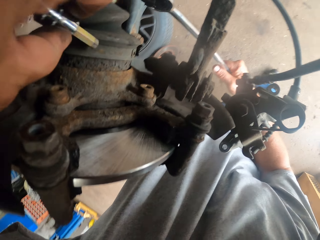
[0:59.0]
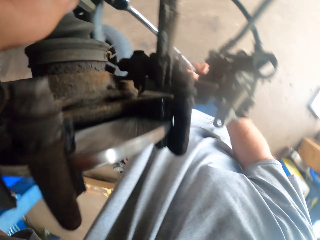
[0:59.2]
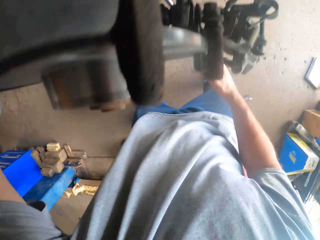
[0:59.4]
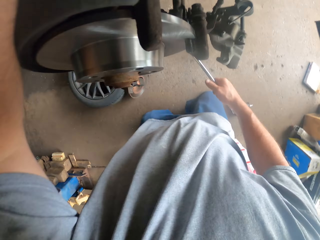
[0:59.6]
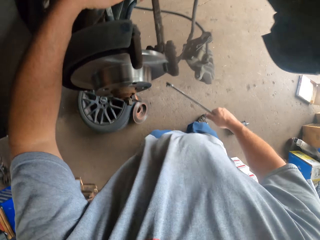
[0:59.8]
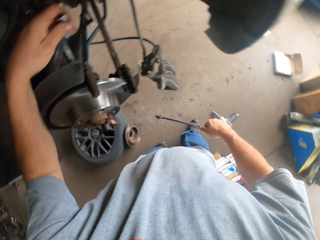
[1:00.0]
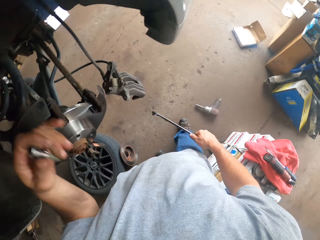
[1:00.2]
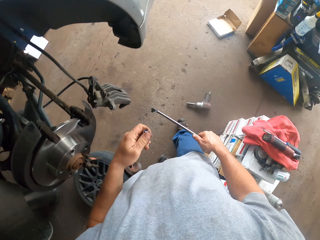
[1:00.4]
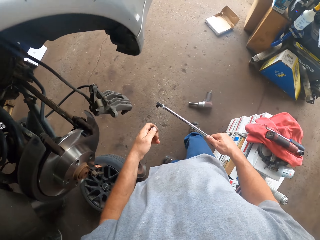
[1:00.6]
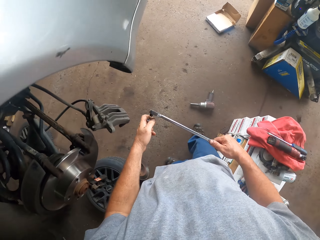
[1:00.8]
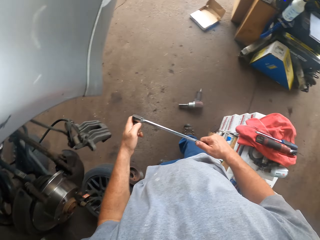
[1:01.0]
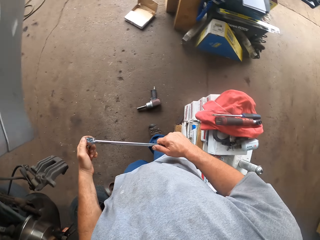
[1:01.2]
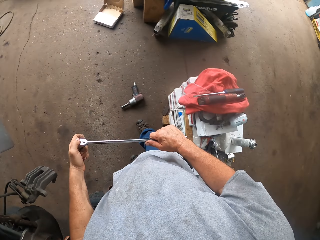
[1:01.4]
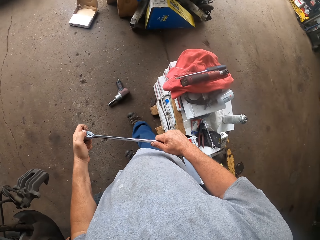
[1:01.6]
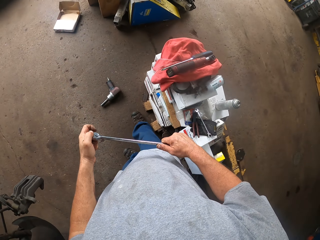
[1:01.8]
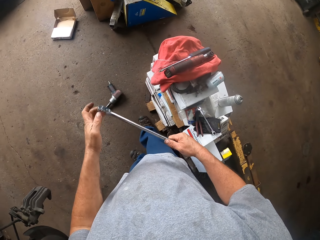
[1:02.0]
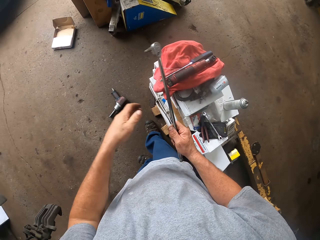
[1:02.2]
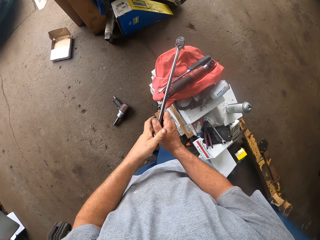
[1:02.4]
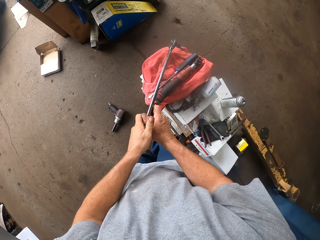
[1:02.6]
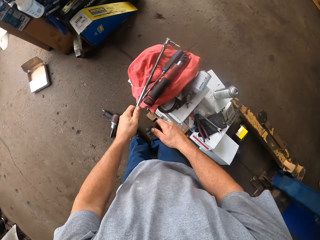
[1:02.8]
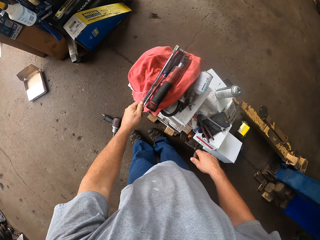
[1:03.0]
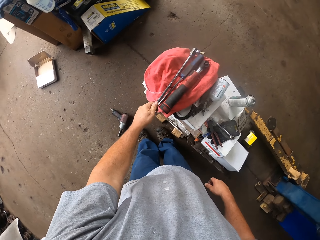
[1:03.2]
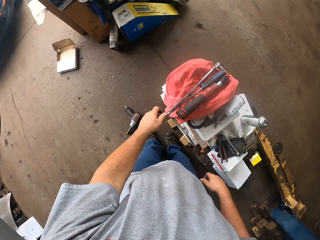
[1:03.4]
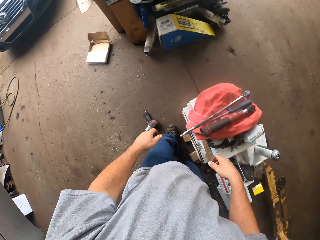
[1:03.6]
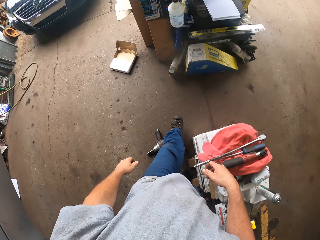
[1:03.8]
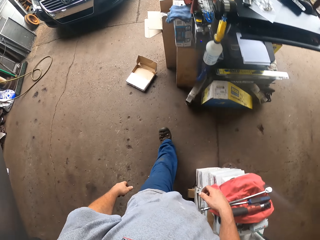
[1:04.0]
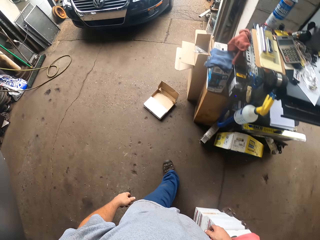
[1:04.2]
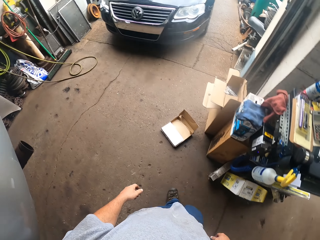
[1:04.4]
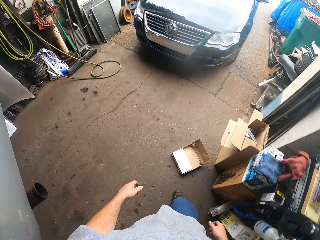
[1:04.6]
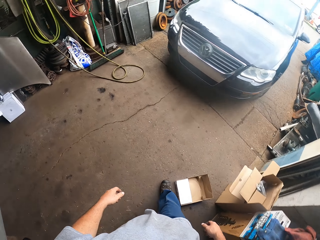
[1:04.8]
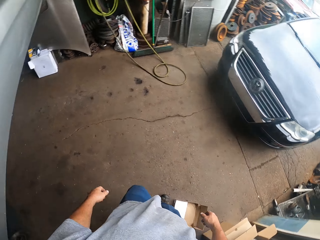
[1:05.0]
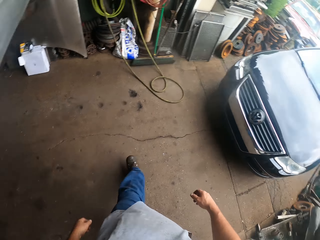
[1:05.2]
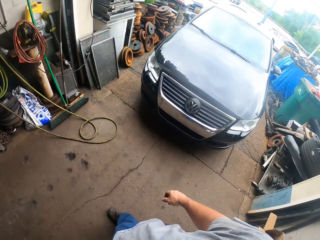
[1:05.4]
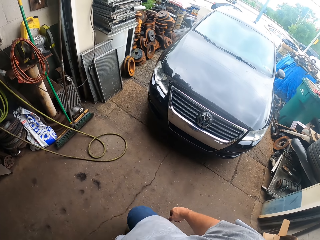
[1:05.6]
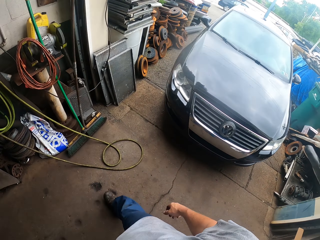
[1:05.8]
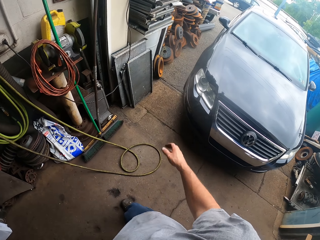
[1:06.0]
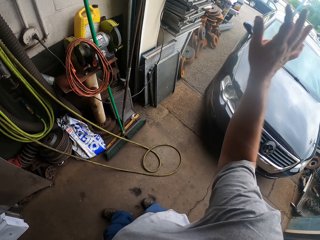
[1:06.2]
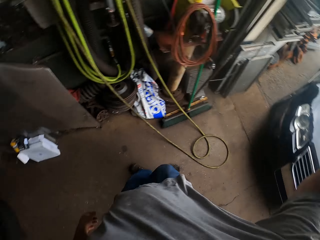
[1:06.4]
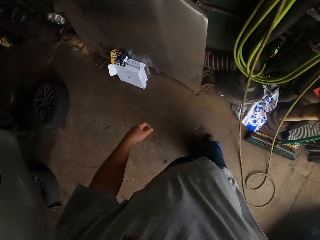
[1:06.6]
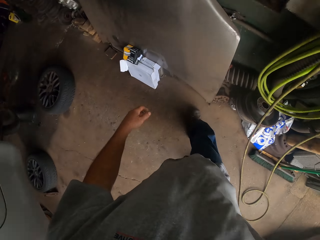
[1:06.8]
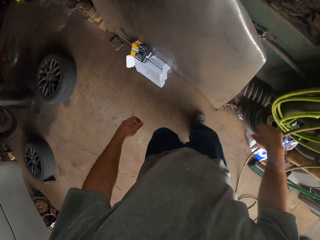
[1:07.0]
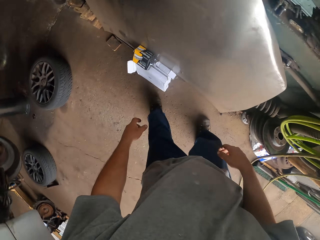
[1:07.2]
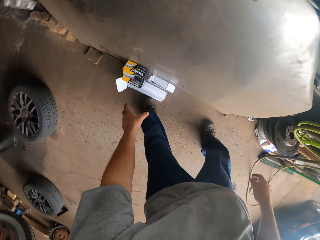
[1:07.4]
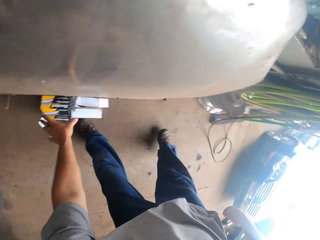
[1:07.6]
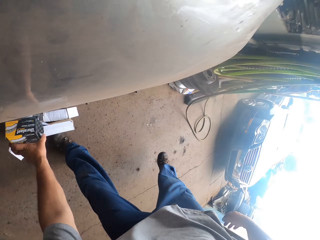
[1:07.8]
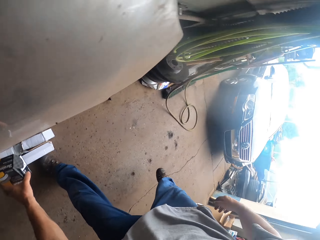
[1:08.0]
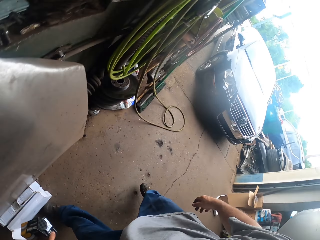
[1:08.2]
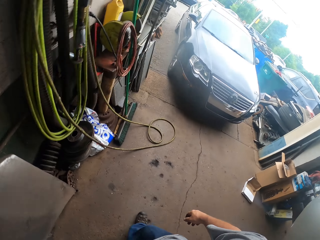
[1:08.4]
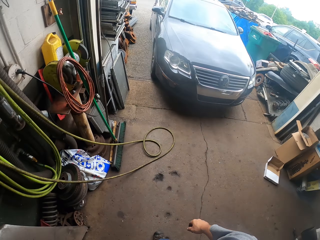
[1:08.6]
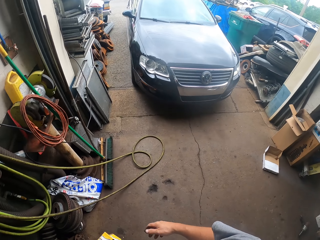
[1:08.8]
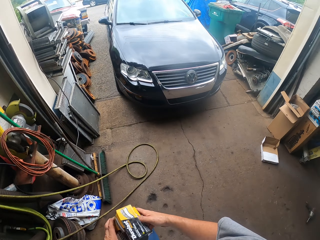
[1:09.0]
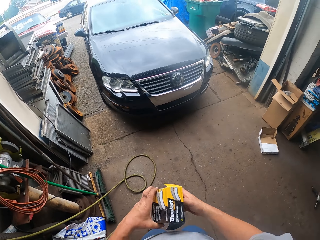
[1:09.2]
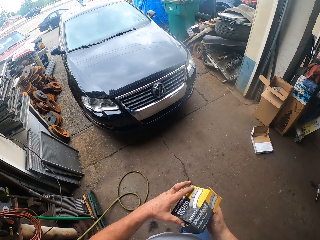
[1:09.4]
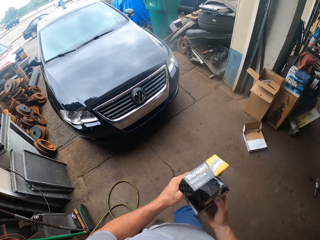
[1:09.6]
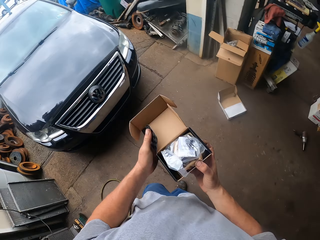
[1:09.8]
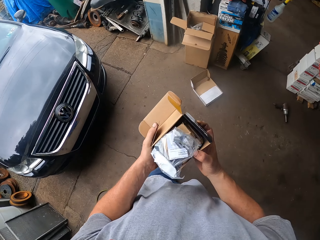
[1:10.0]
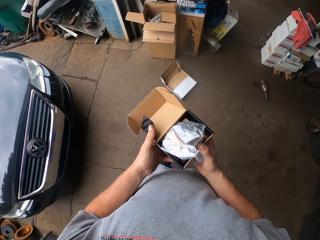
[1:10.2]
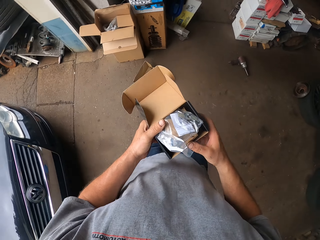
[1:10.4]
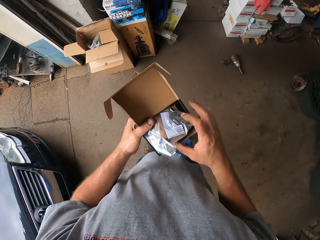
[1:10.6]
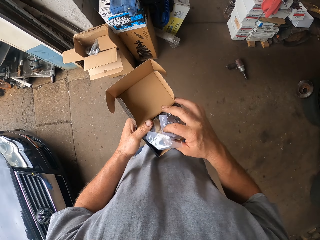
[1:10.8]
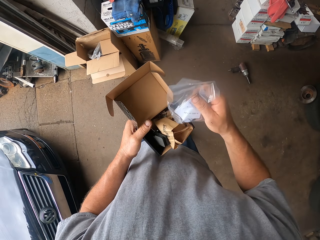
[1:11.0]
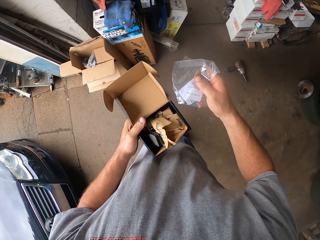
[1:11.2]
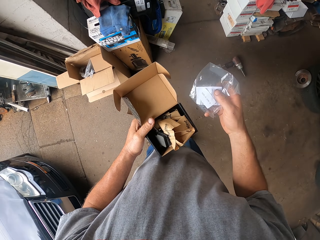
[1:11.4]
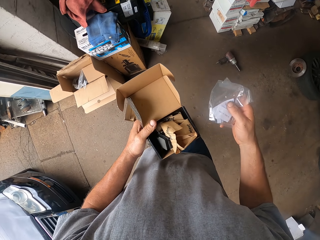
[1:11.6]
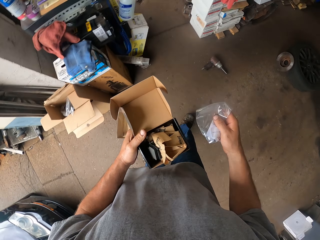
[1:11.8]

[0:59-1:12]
The camera wearer moves their hands away from the wheel hub. They fix the shaft on the wrench. They put the wrench down. They walk in the garage. They lift their hand. They pick up a box. They lower their hand. They move around. They open the box.

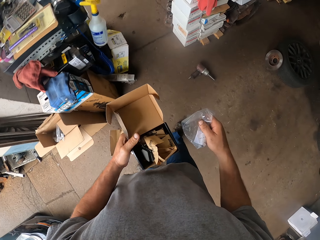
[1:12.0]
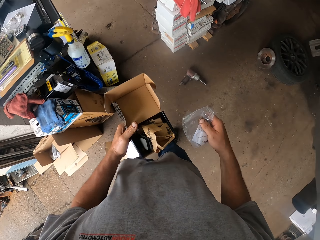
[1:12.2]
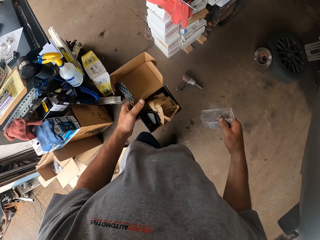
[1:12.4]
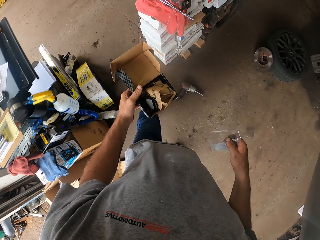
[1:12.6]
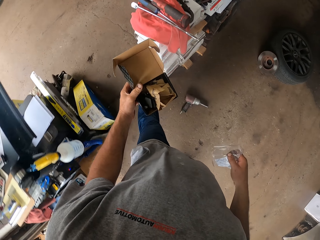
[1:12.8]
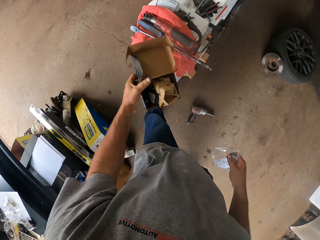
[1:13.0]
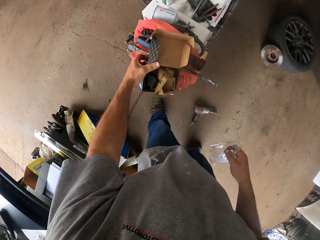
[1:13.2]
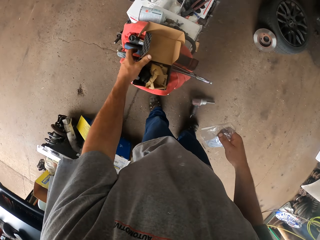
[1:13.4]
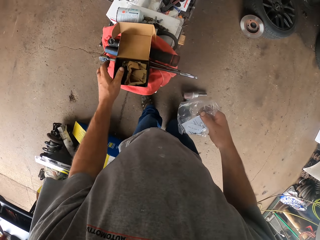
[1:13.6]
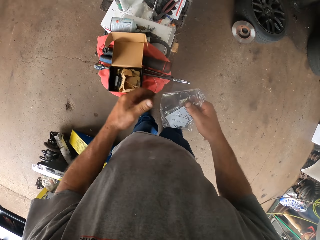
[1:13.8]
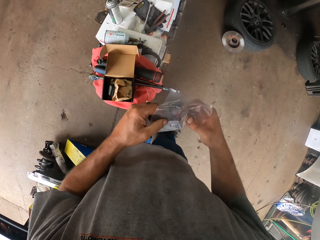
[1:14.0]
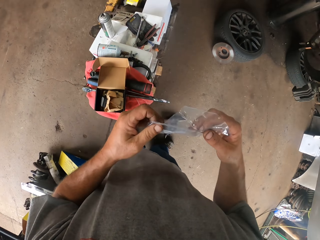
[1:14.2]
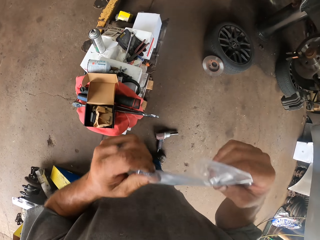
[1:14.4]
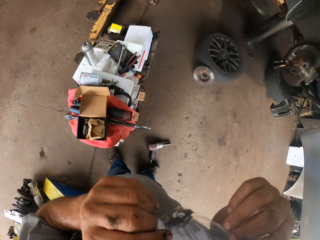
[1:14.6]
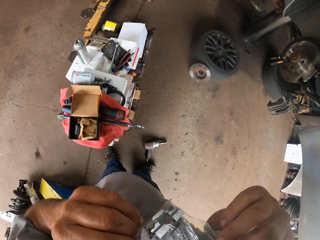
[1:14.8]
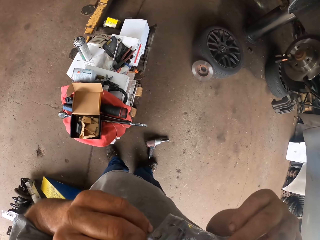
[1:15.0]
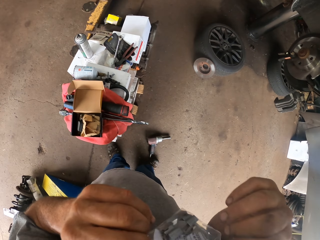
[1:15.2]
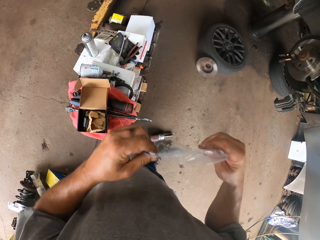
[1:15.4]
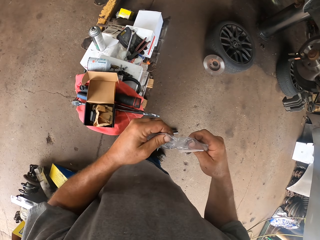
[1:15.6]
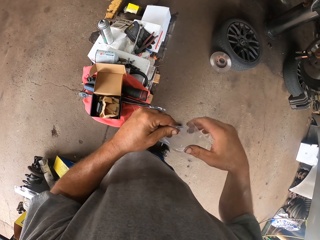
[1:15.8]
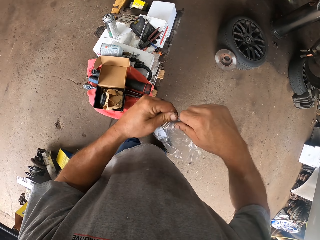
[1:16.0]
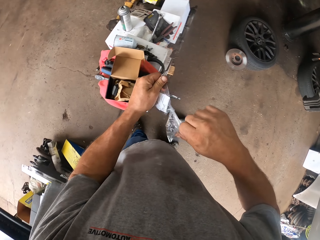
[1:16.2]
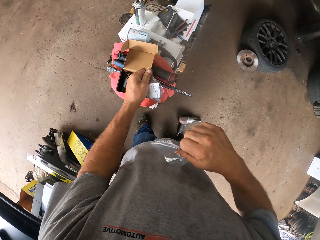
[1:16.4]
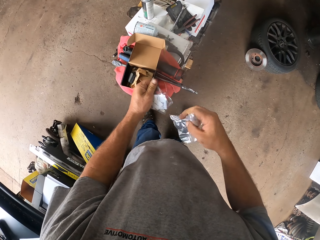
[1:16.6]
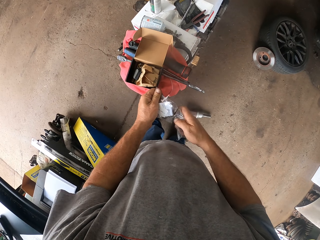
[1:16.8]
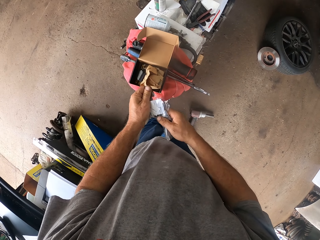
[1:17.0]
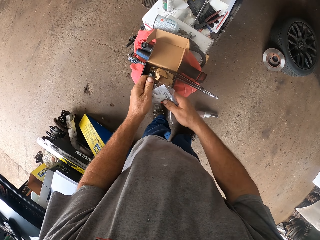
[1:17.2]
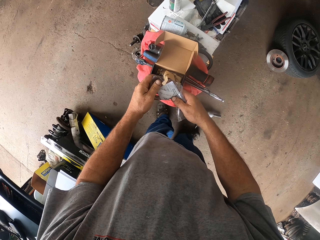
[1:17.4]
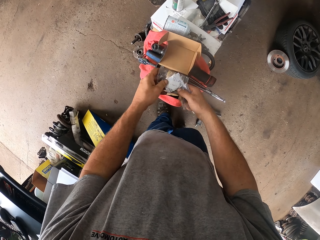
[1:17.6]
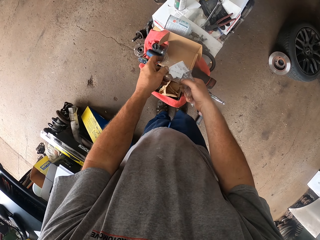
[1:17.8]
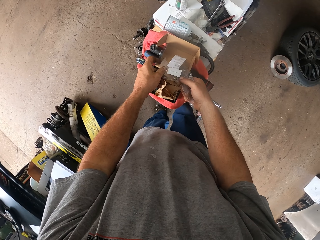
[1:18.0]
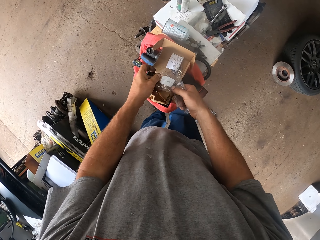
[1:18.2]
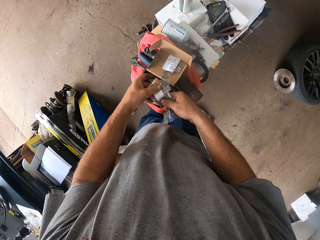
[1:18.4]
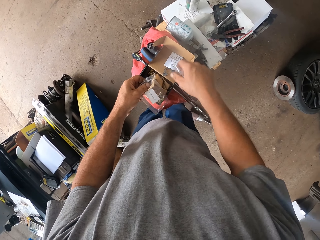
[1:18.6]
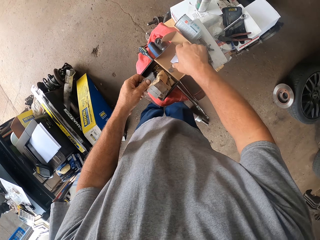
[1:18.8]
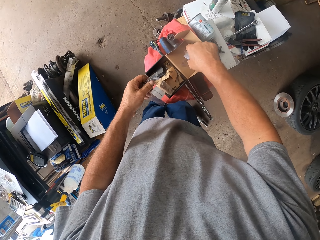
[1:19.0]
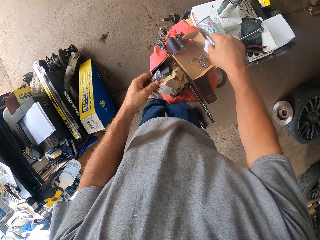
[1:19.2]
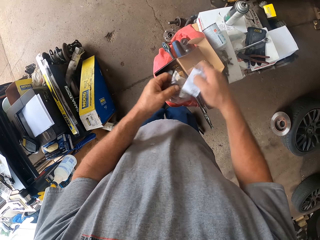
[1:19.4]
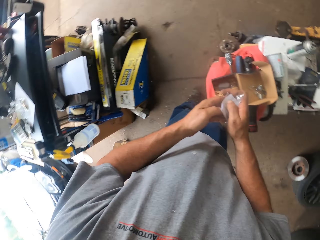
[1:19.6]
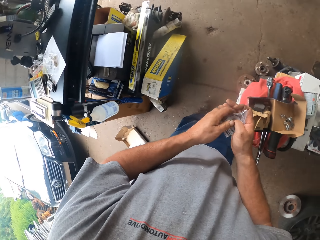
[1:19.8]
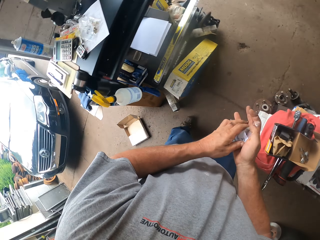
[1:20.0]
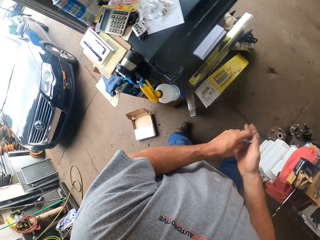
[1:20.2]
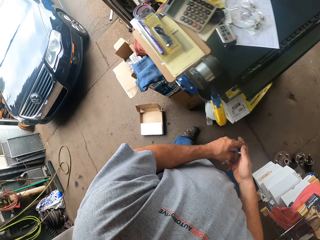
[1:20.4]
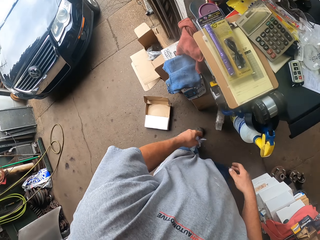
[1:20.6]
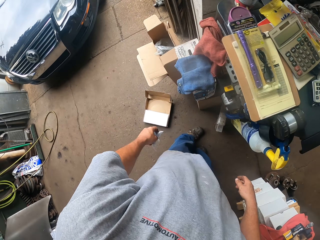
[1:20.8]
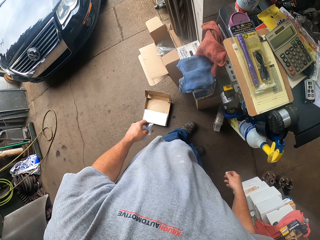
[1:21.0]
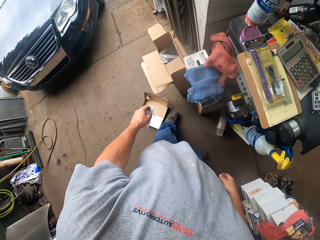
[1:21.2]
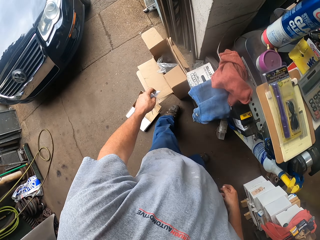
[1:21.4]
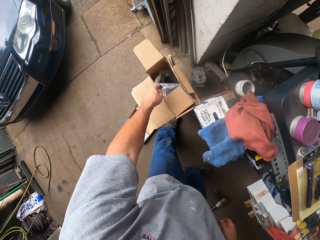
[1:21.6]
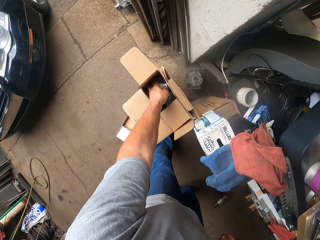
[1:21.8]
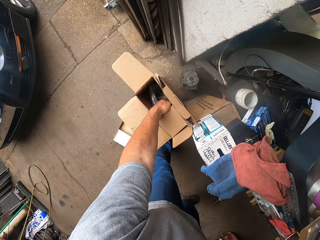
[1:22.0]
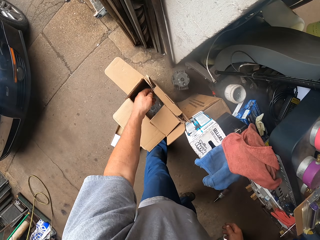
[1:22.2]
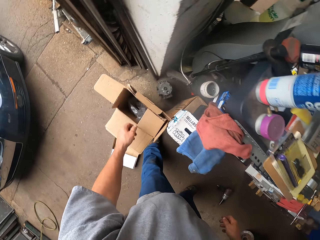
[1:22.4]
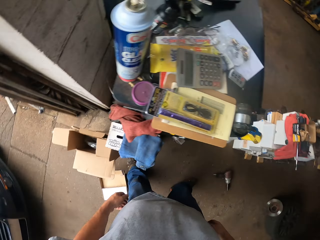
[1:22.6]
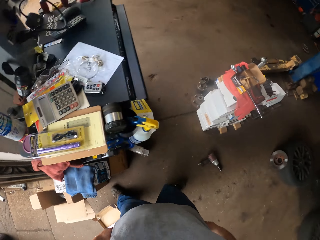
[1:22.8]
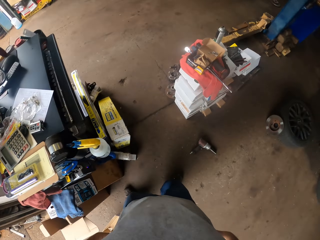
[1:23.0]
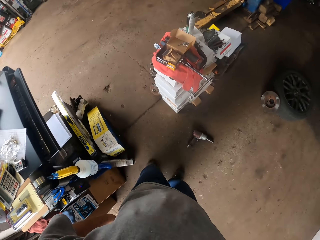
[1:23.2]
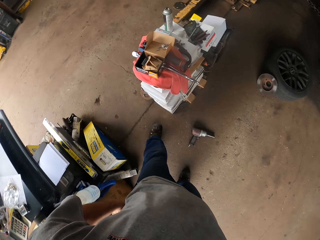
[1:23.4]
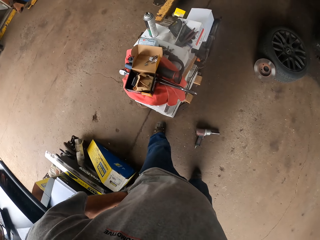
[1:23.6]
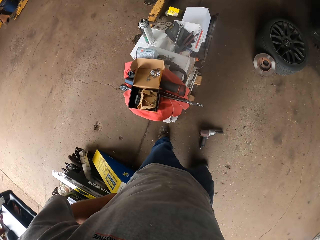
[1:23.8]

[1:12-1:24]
The camera wearer gets polythene from the box. They put the box on a table. They lift their hands and lower their hands. They tear the polythene. They pour something on the box. They pick up paper from the box. They turn around. They put trash in a box. They push the box with the leg. They move around.
